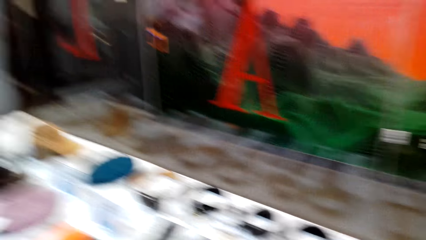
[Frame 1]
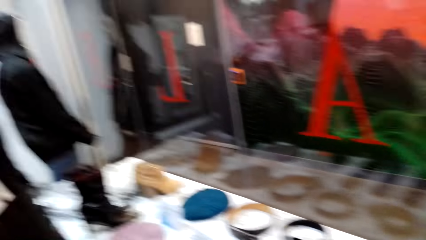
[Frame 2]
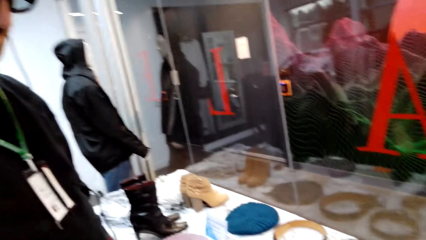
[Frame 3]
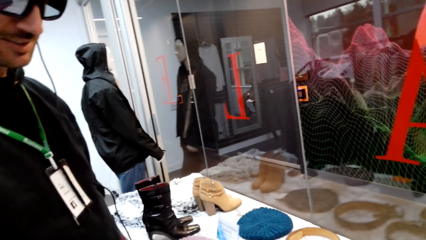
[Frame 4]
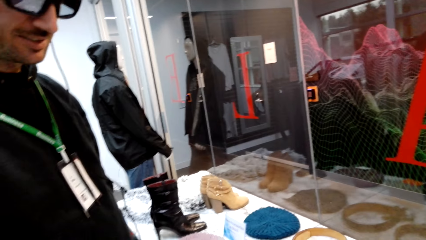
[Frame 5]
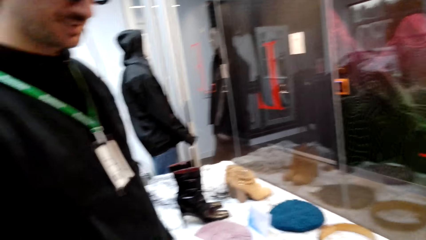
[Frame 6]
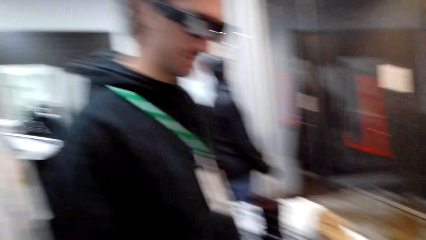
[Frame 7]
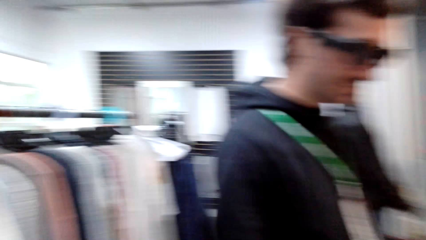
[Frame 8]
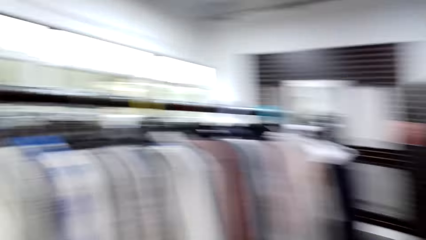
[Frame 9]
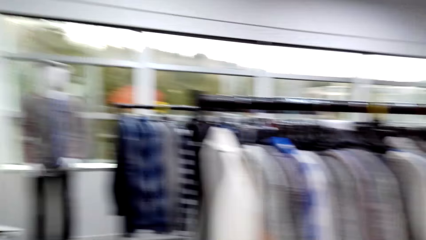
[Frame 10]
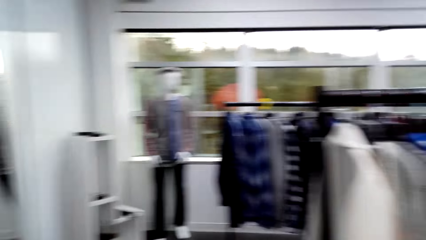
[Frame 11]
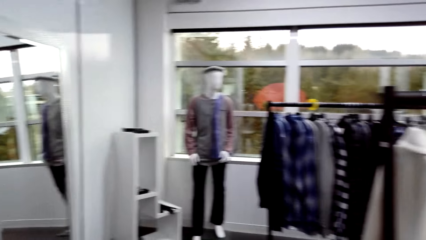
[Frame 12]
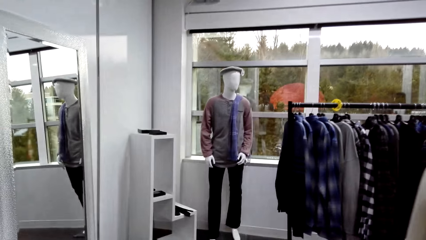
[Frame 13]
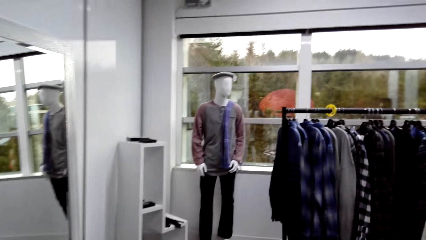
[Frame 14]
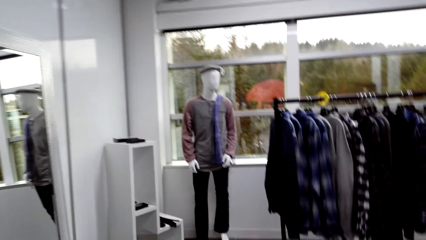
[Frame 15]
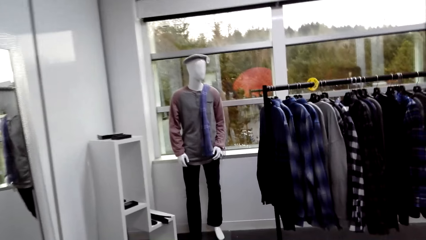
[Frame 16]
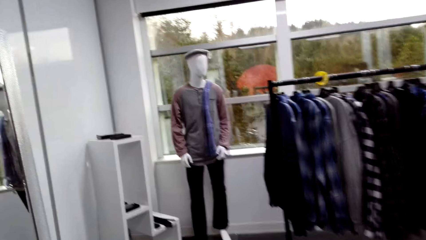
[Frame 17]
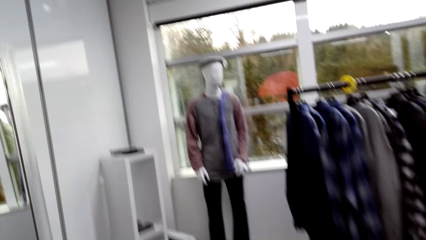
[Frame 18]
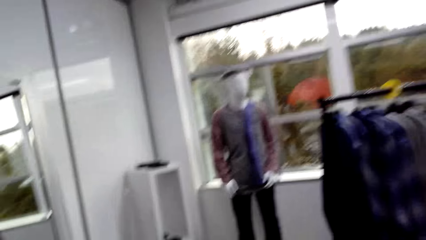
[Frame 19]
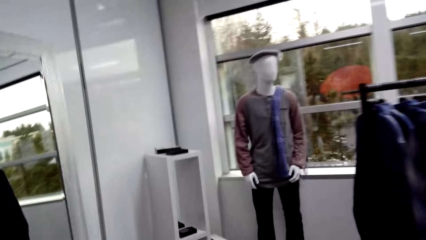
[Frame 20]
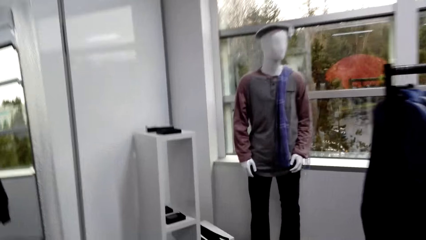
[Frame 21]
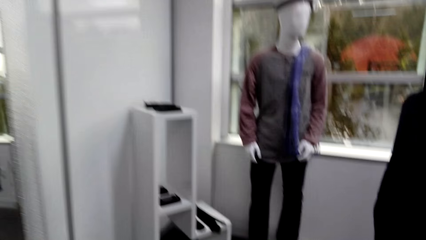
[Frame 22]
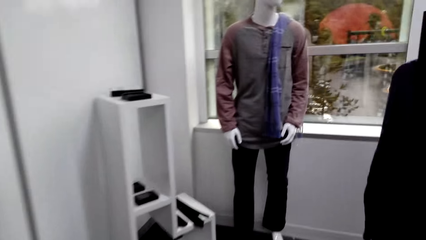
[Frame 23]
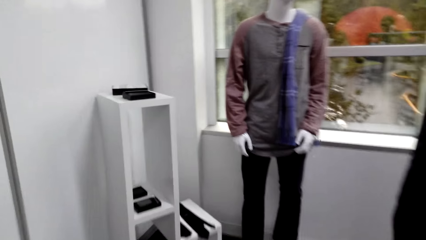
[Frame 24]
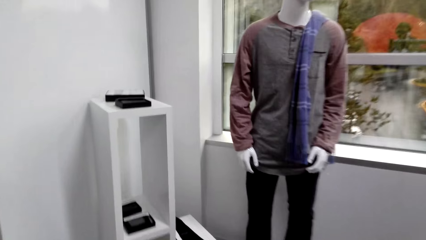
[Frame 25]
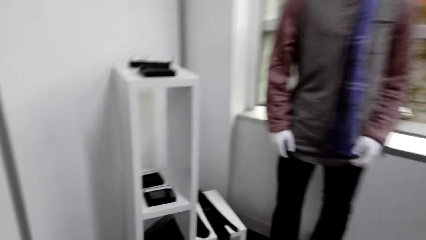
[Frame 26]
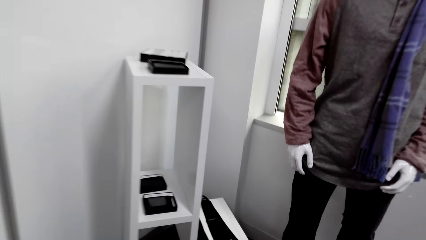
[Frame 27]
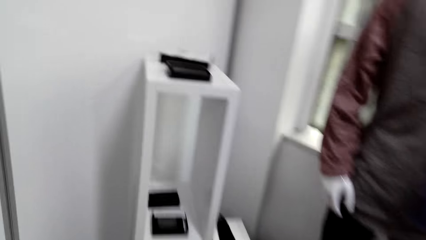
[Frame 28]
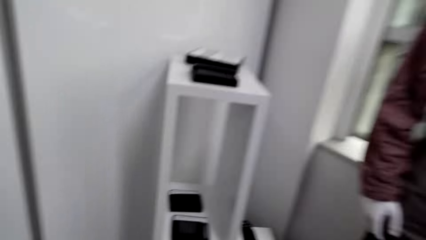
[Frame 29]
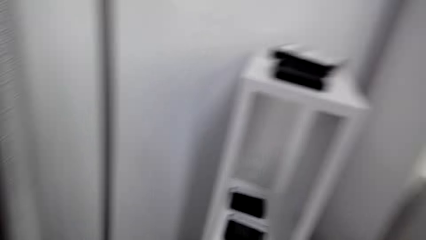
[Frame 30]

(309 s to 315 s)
The camera wearer walks around the store.

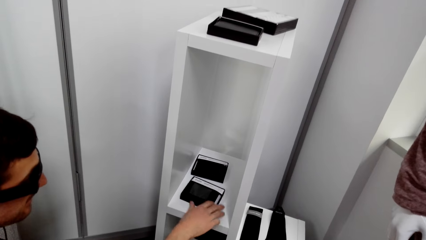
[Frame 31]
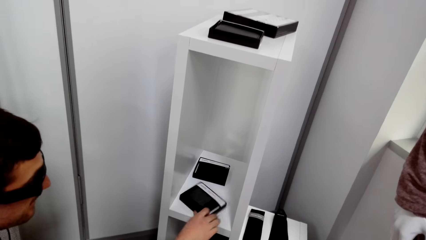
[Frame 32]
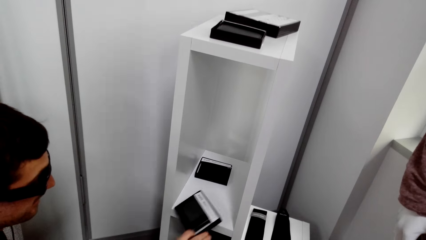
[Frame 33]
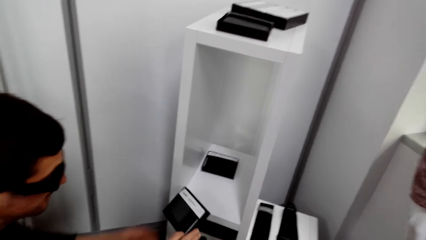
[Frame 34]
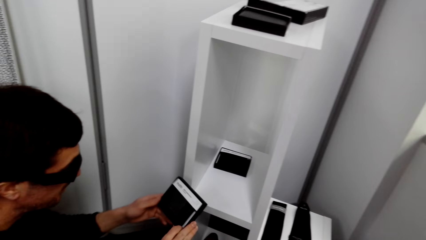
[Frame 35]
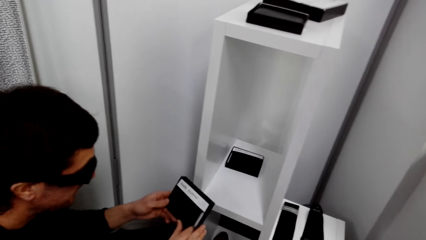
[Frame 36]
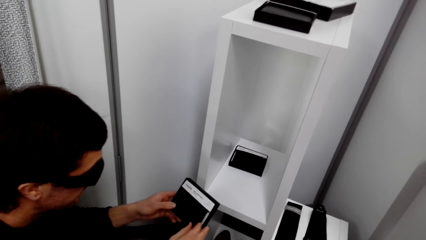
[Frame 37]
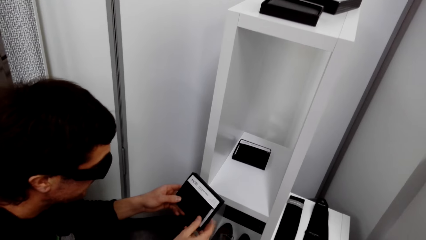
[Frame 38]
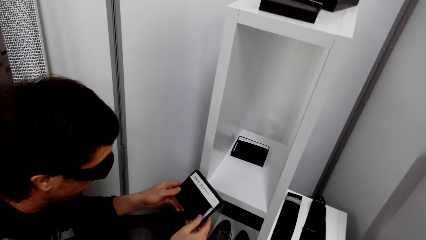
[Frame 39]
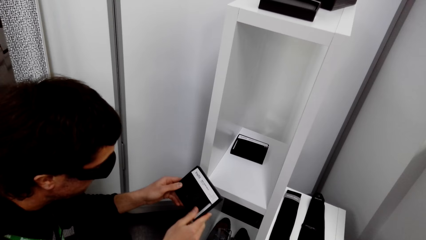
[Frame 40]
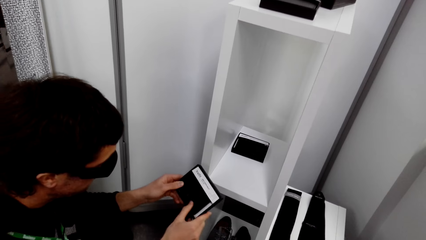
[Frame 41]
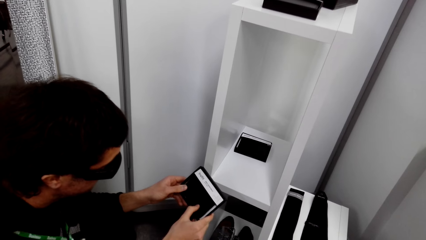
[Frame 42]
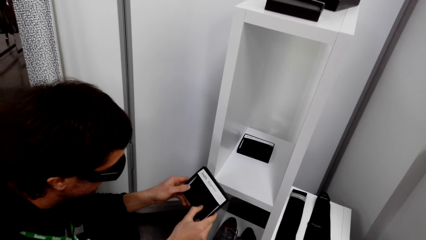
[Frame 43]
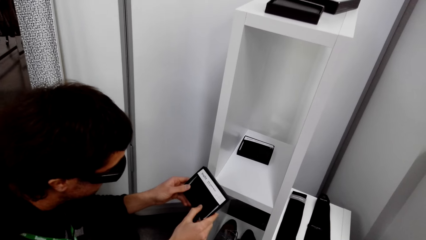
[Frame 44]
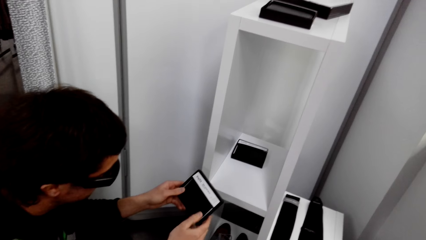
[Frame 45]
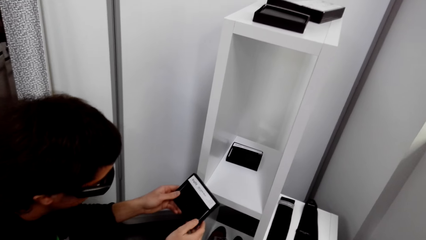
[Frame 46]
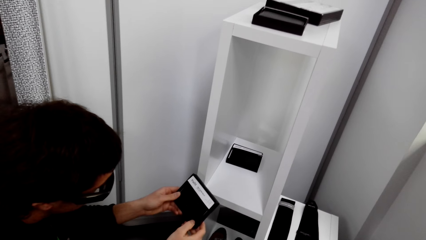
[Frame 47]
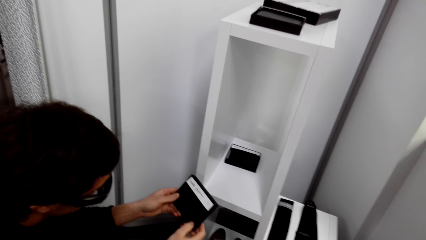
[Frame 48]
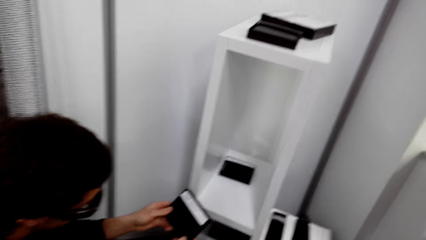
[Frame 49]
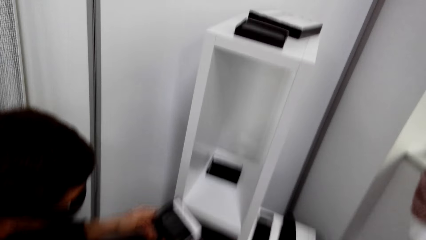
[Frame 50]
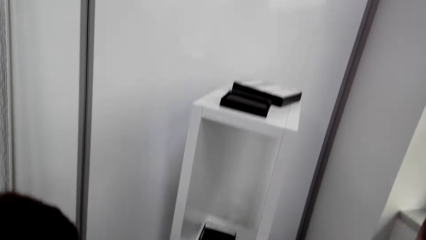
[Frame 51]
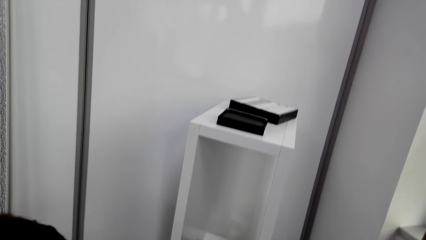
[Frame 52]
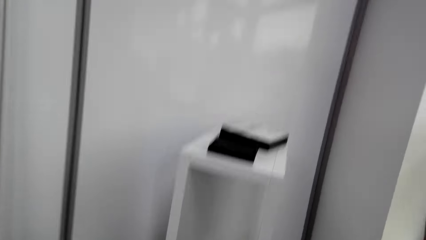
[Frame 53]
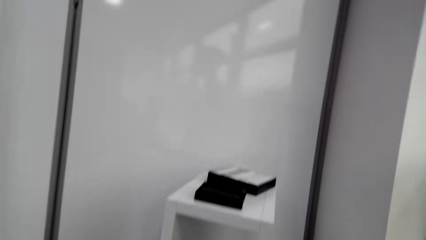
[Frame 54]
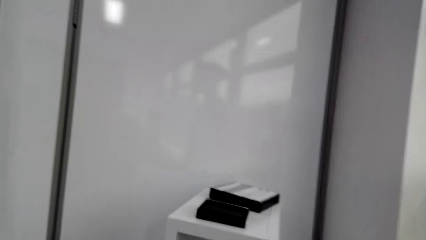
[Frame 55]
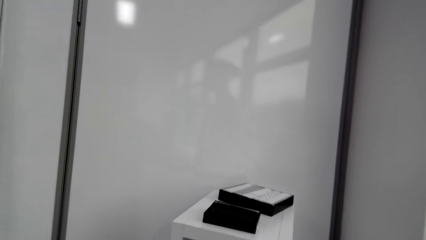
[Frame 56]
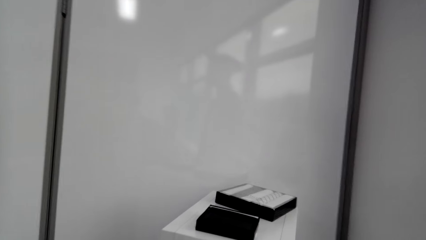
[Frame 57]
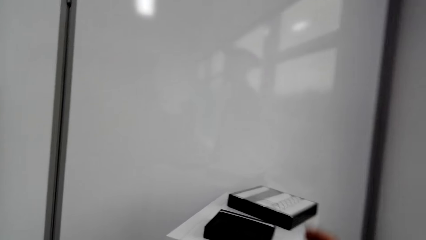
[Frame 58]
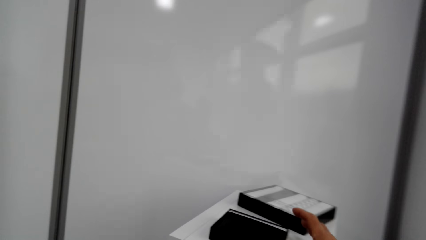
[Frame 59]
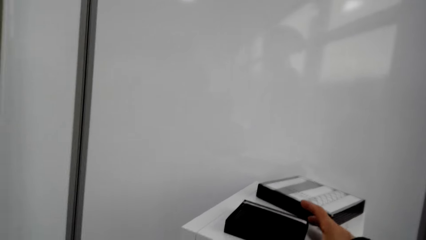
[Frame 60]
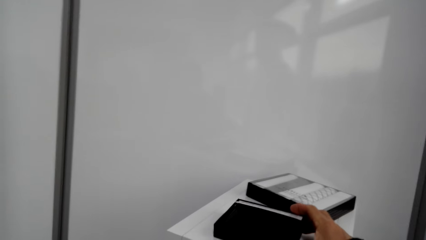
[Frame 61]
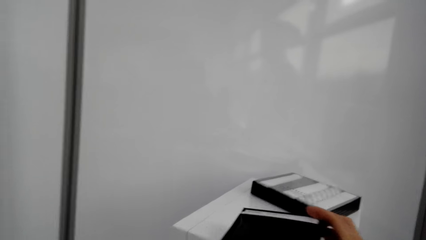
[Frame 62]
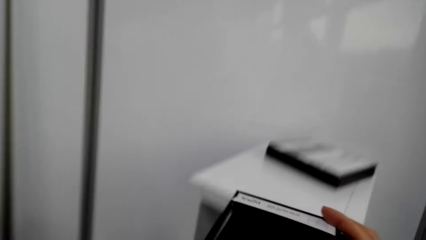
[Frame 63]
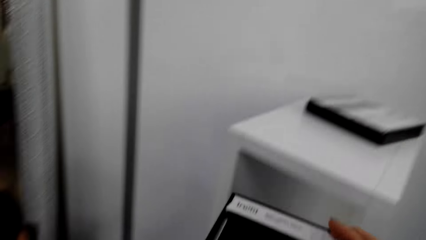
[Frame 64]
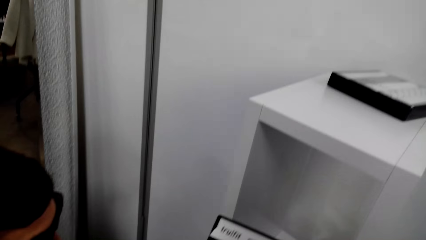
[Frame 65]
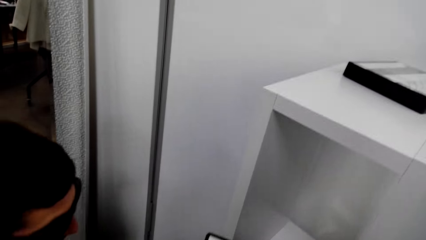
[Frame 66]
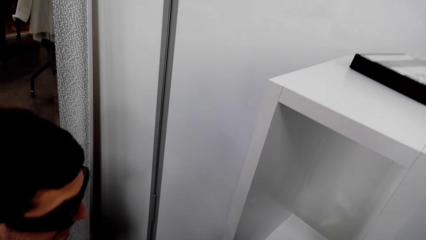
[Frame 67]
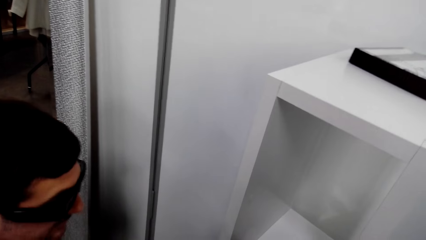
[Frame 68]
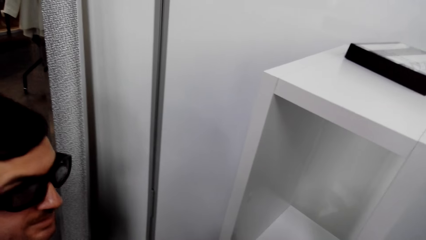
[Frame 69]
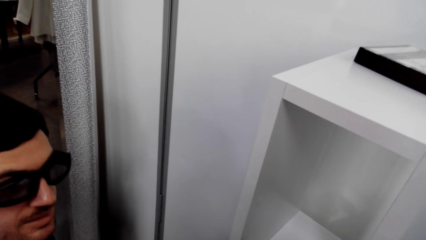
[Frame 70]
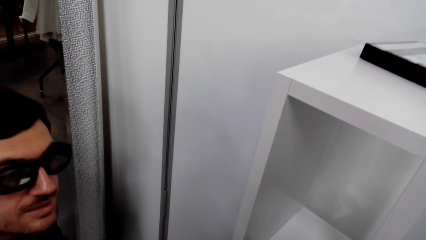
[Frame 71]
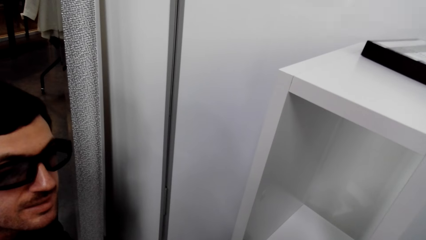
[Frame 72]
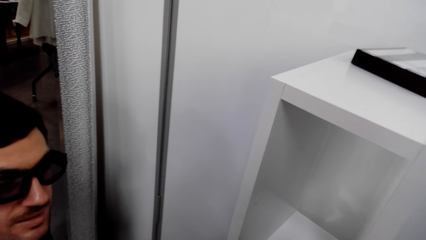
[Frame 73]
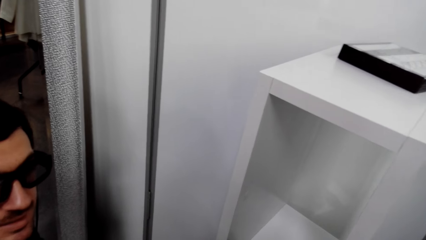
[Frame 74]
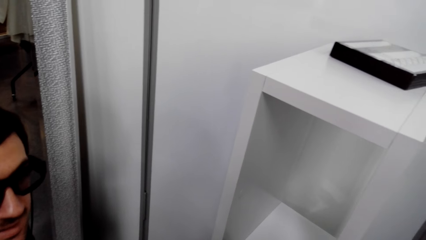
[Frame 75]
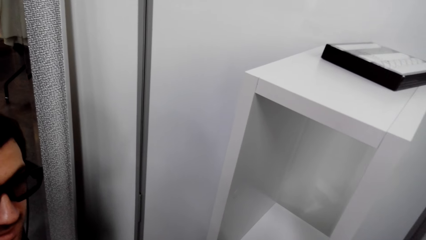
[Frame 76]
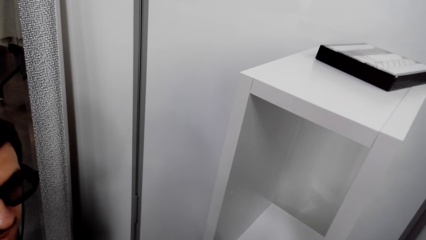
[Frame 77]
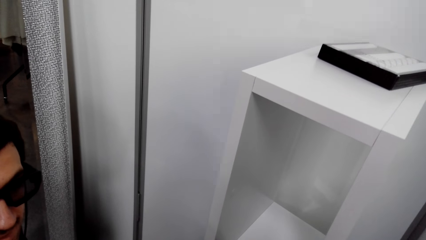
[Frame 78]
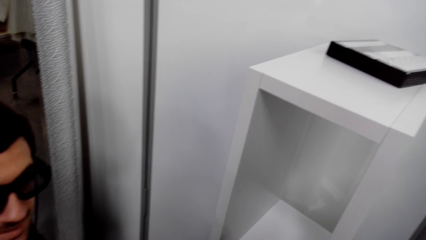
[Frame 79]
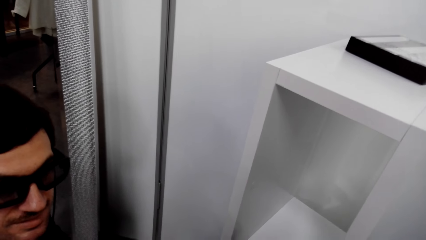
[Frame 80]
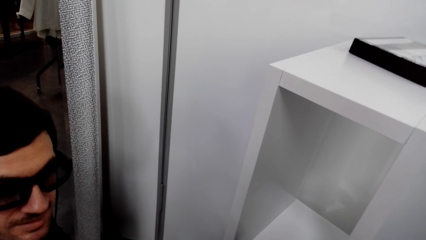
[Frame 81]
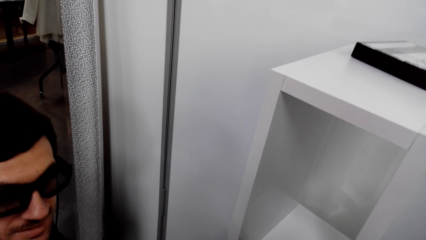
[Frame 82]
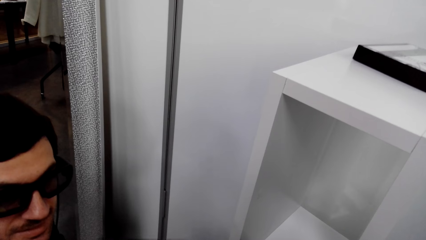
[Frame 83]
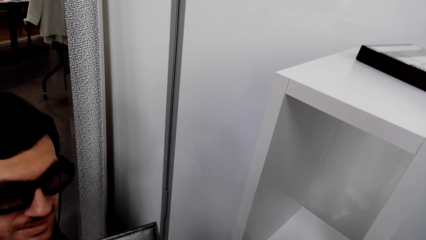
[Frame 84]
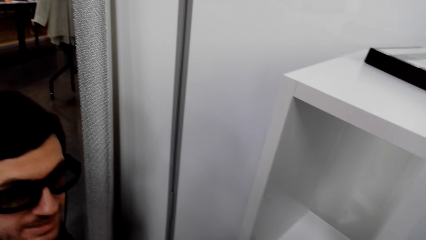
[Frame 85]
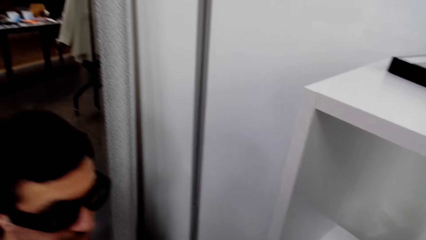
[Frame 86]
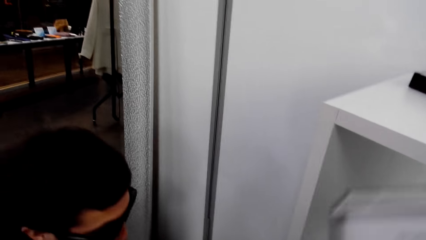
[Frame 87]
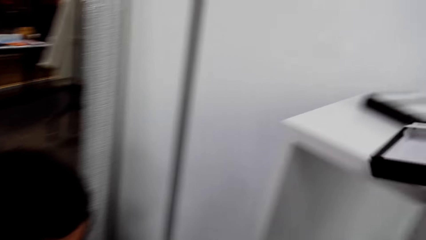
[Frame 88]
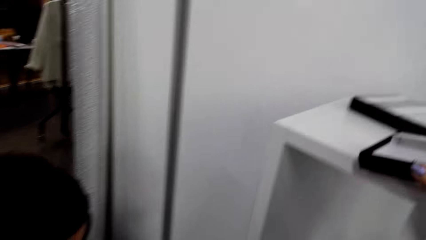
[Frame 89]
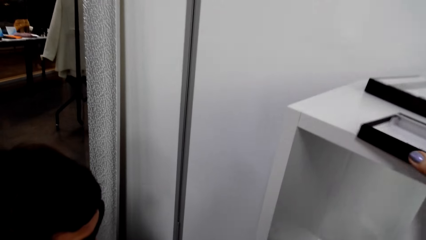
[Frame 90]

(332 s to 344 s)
A man picks a box. The camera wearer picks the wallet from the stand. They pick the wallet from the stand again. They converse with the man.
